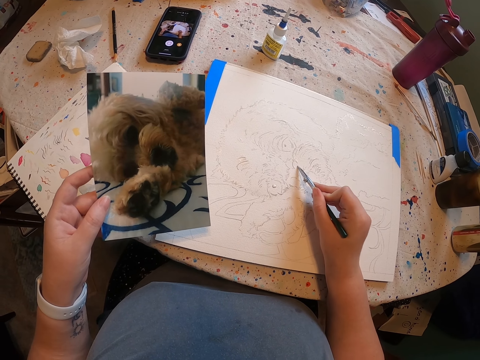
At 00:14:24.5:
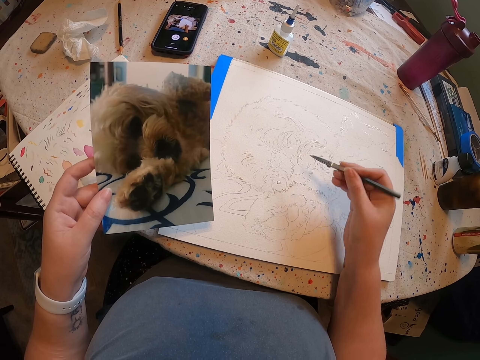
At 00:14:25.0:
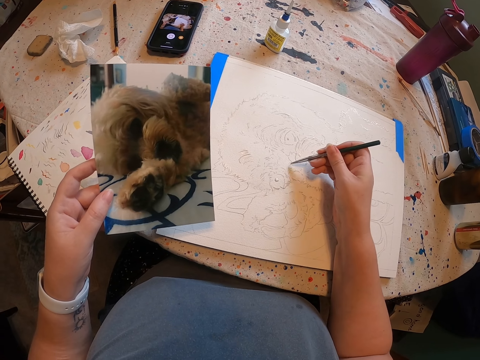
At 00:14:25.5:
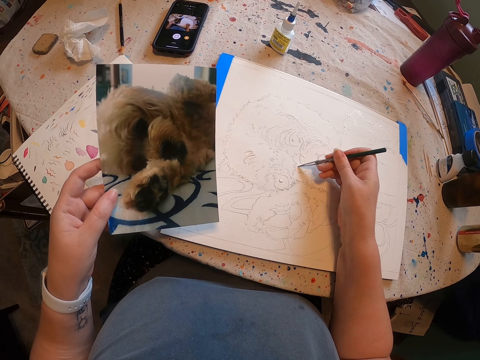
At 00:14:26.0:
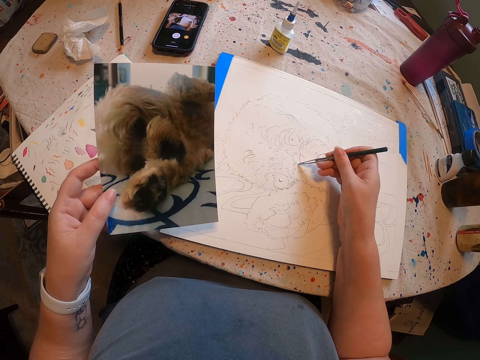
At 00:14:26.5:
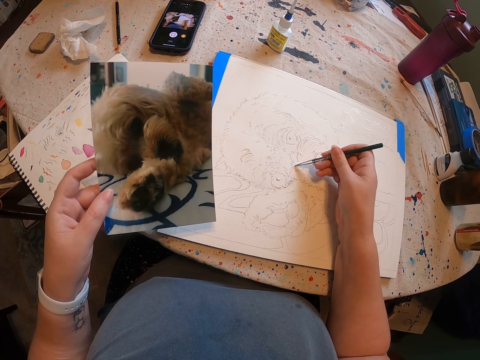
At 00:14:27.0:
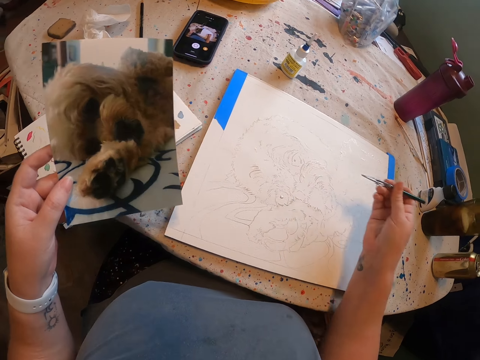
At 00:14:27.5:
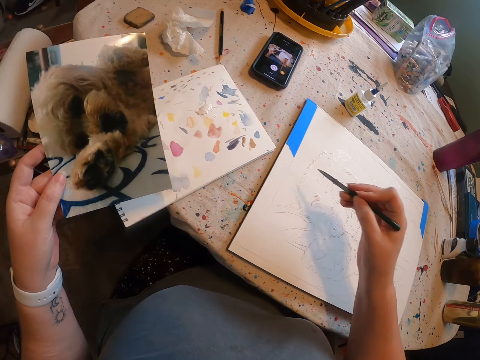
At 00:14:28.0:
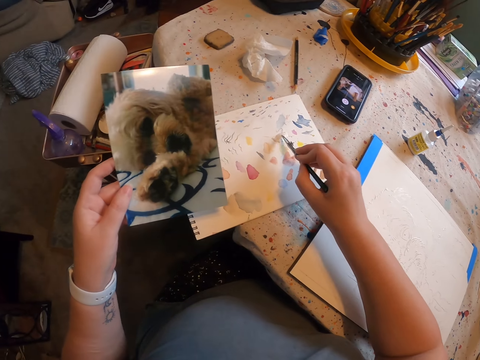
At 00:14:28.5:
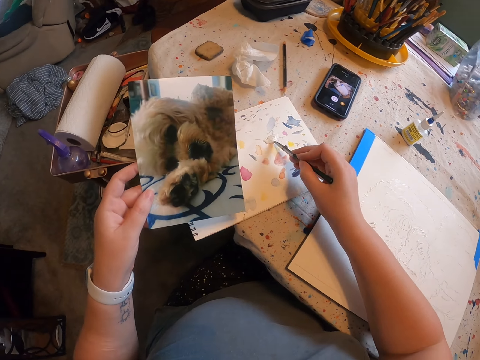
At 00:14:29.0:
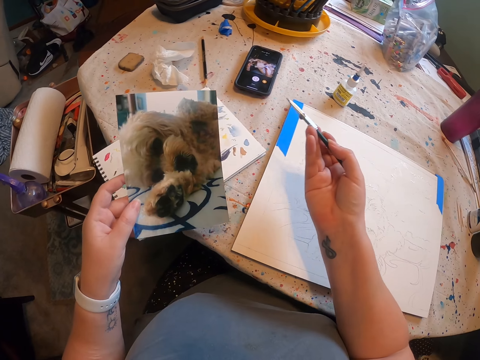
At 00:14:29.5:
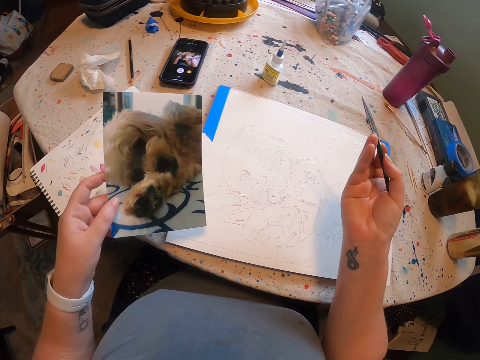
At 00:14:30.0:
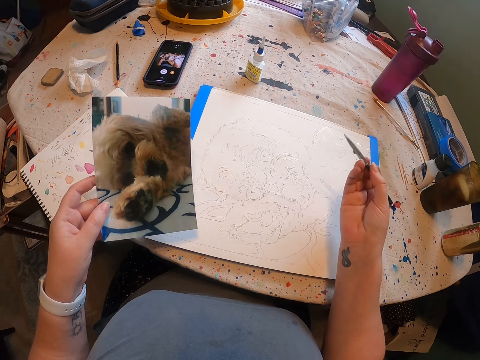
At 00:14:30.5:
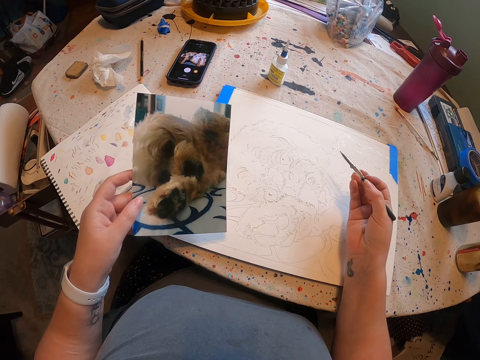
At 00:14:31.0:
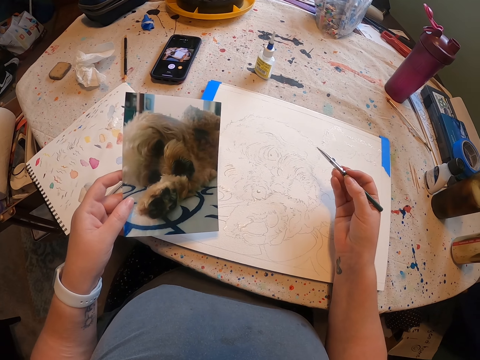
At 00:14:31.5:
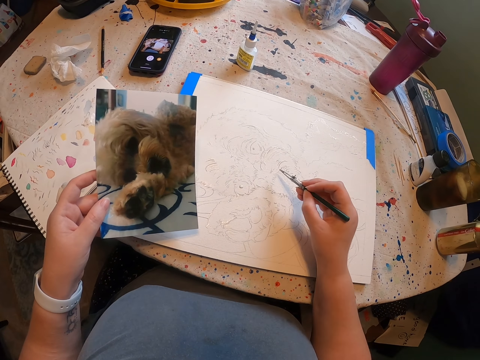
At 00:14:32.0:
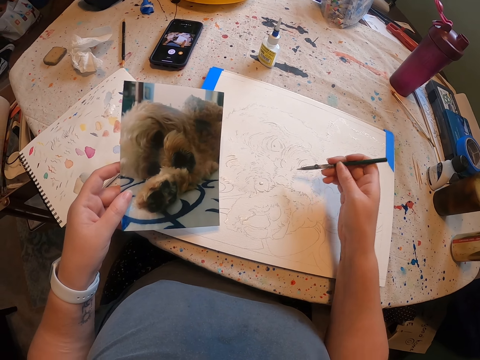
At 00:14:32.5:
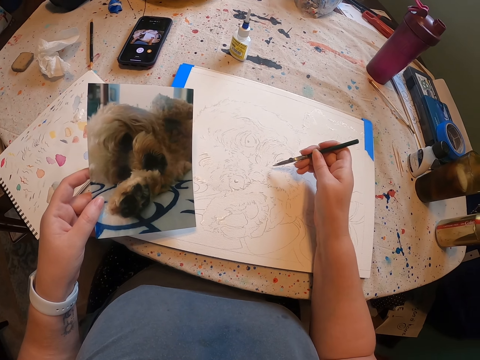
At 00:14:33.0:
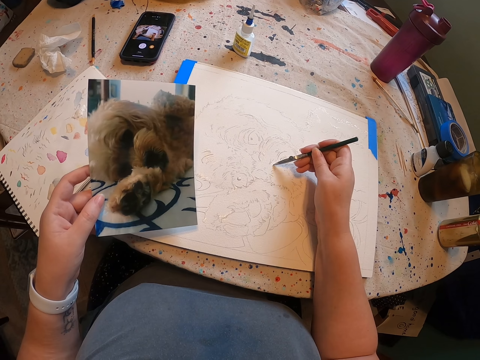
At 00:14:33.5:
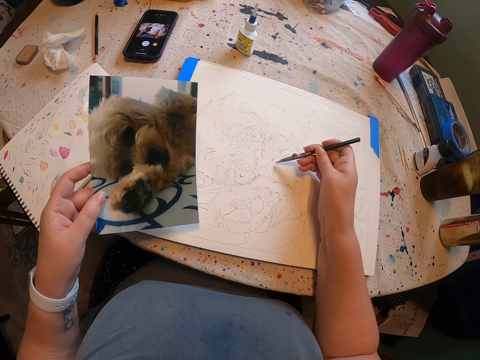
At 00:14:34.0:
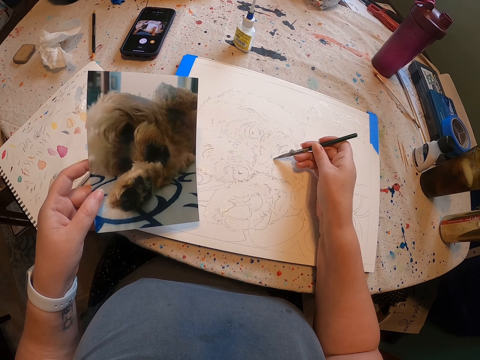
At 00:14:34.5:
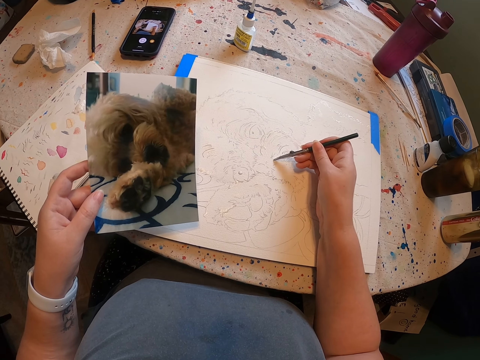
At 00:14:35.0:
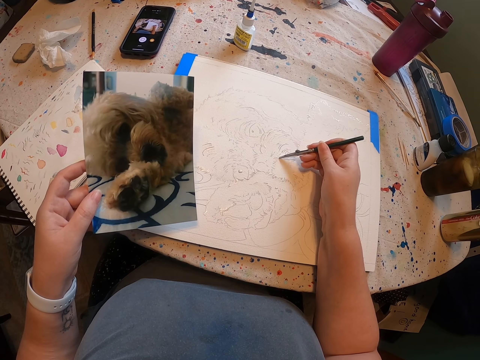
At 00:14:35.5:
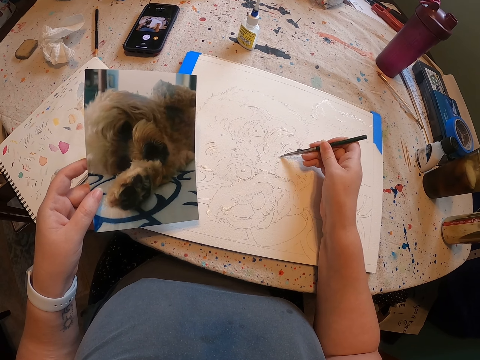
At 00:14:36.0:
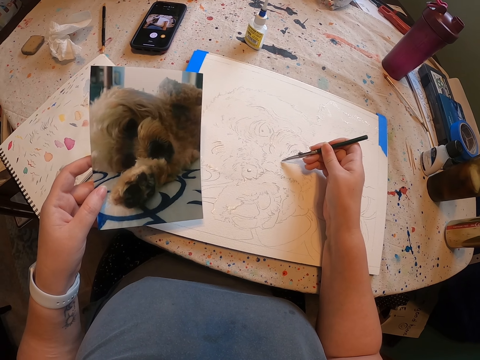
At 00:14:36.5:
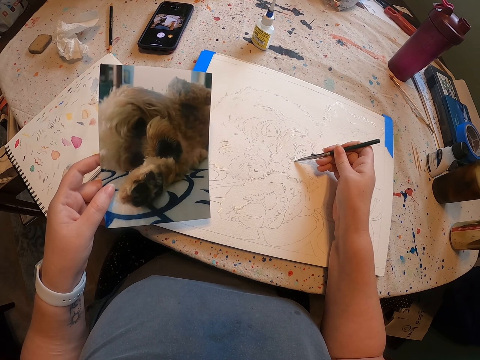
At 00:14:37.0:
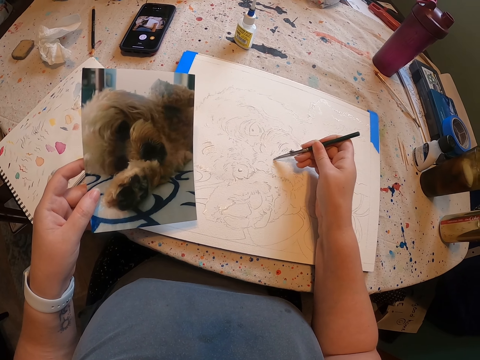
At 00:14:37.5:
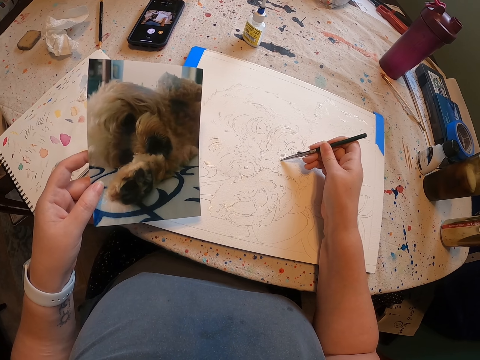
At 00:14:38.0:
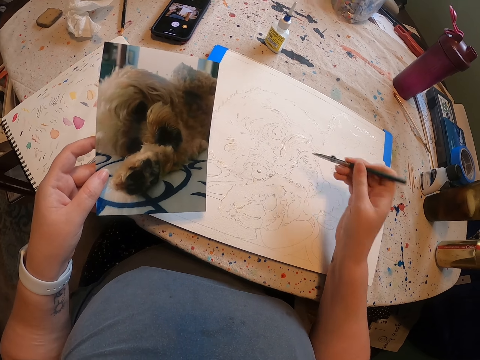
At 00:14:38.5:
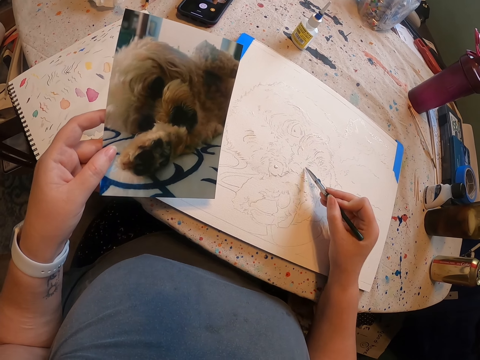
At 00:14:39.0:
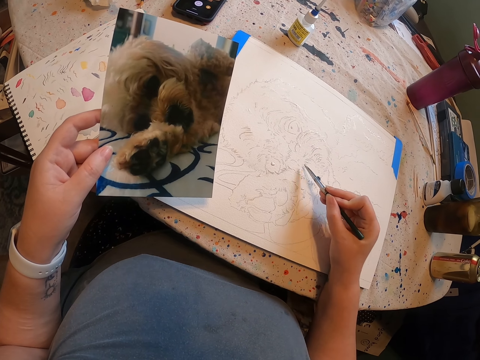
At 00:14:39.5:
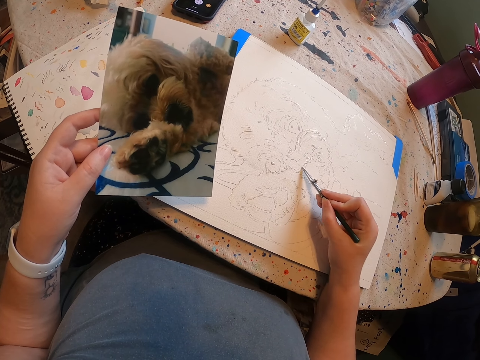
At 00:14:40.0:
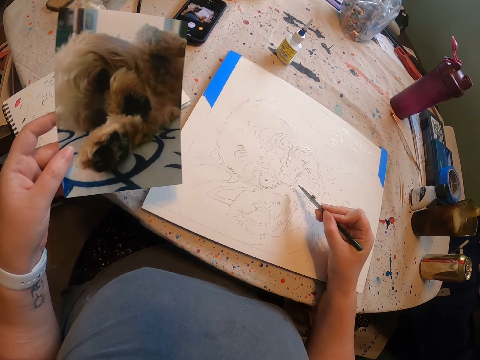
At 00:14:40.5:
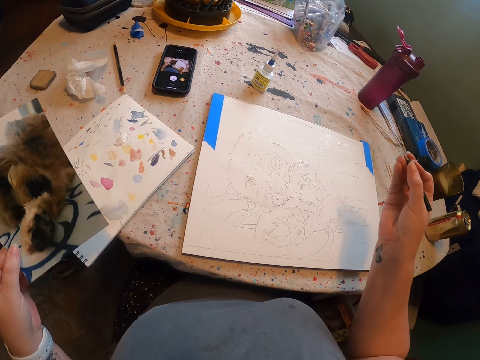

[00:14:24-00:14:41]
The camera wearer turns to the side. They dip a paint drawing brush in the paint on the paint plate. They rub the brush on the paint. They remove the paint drawing brush from the paint plate. They turn to the side. They paint the sketch with the brush on the paper. They hold a picture. They paint a drawing on the paper. They turn to the side. They hold the drawing brush. They paint a drawing on the paper.

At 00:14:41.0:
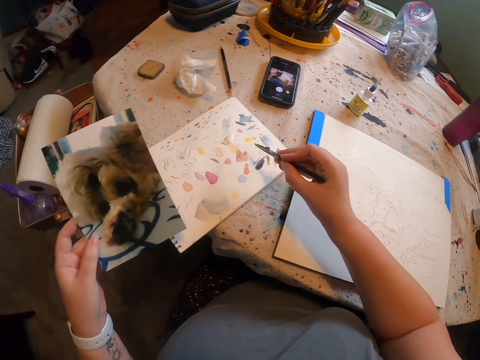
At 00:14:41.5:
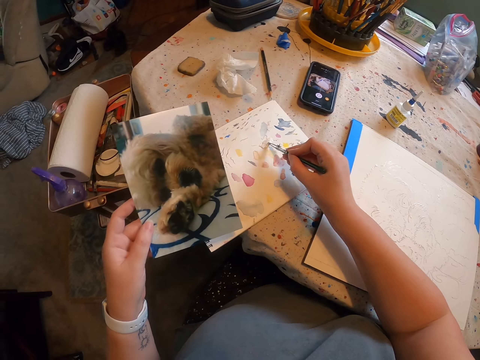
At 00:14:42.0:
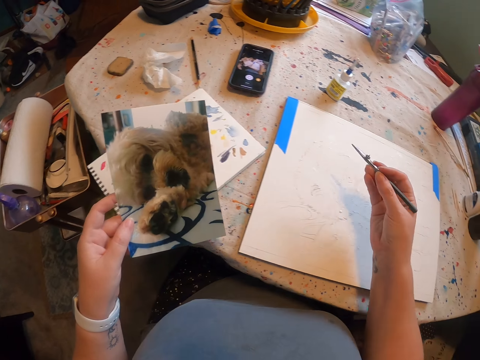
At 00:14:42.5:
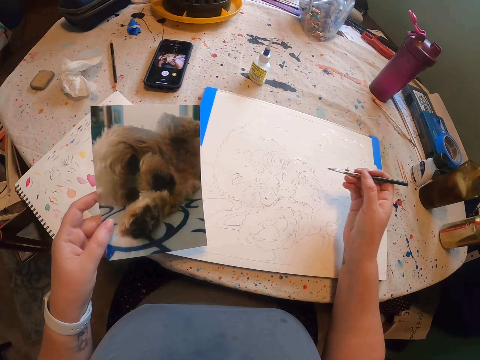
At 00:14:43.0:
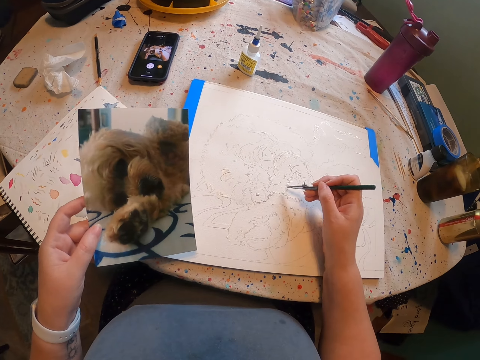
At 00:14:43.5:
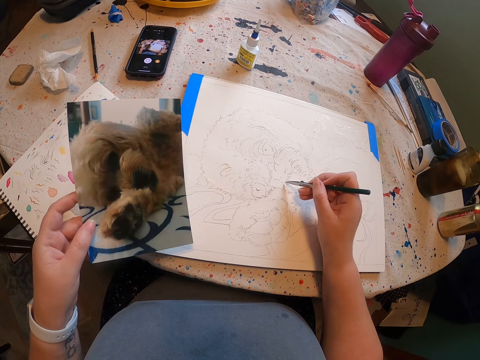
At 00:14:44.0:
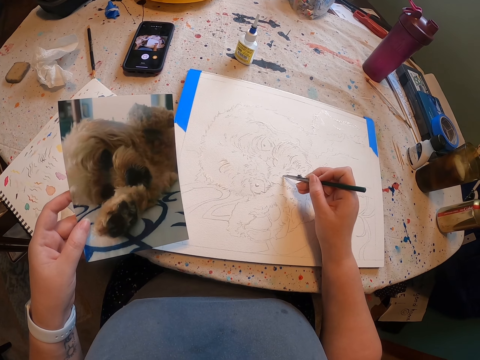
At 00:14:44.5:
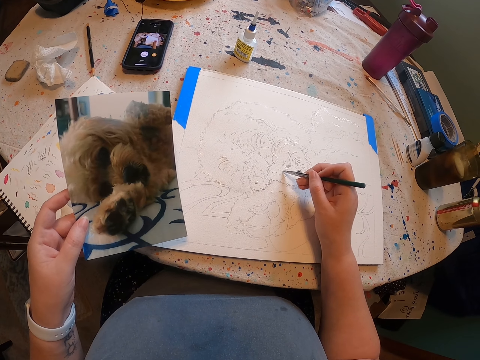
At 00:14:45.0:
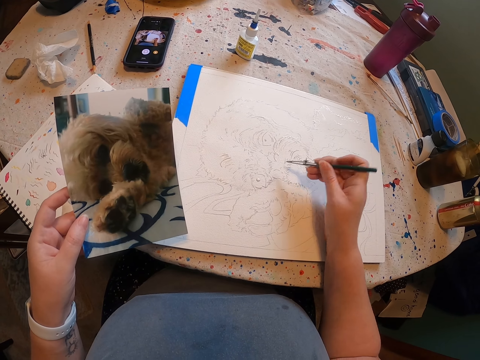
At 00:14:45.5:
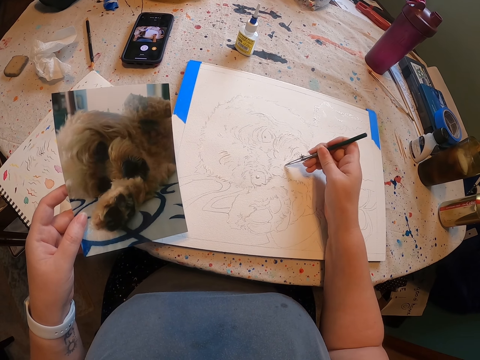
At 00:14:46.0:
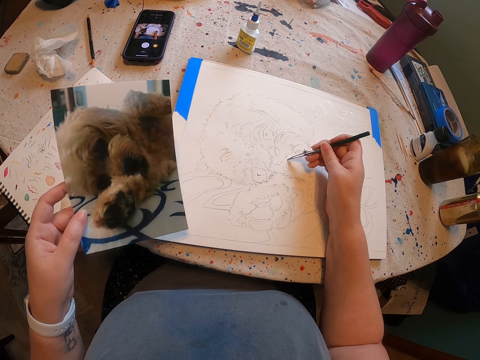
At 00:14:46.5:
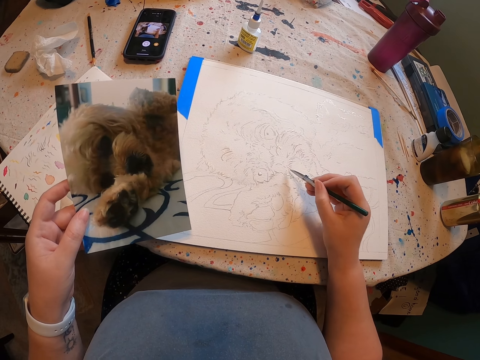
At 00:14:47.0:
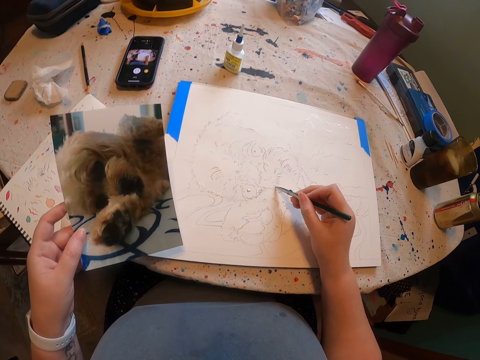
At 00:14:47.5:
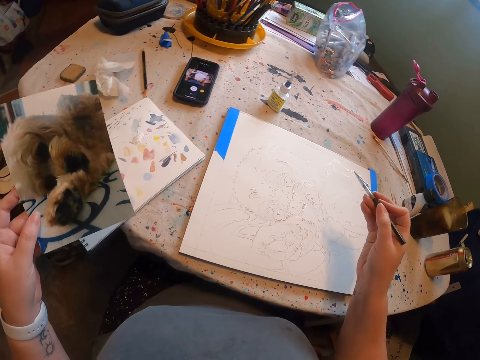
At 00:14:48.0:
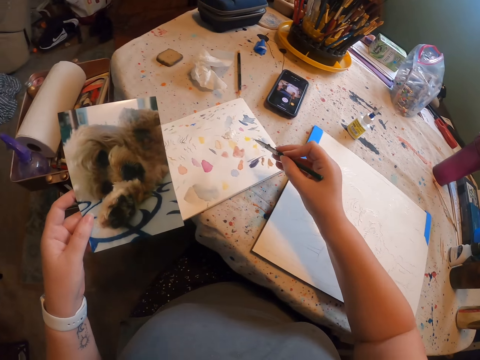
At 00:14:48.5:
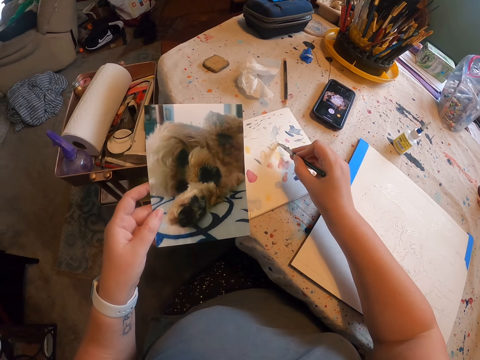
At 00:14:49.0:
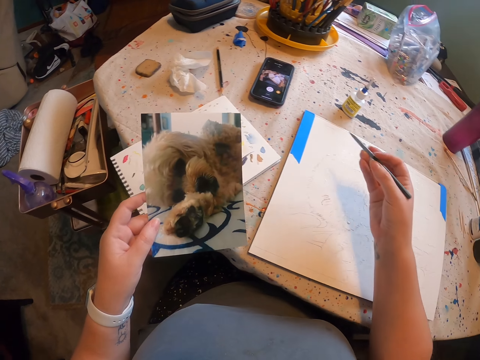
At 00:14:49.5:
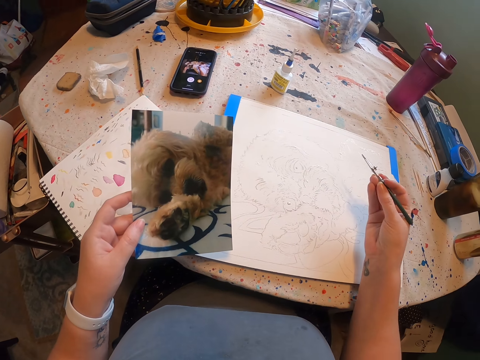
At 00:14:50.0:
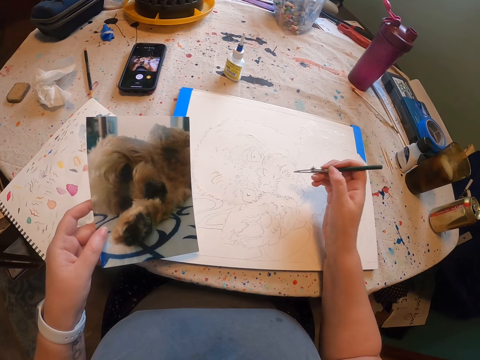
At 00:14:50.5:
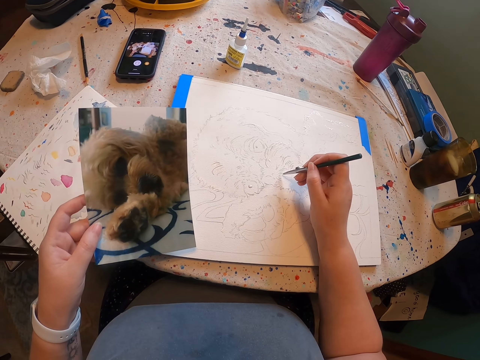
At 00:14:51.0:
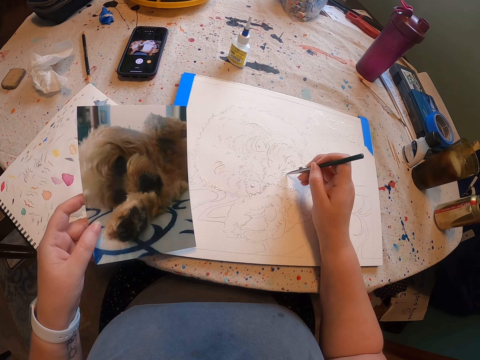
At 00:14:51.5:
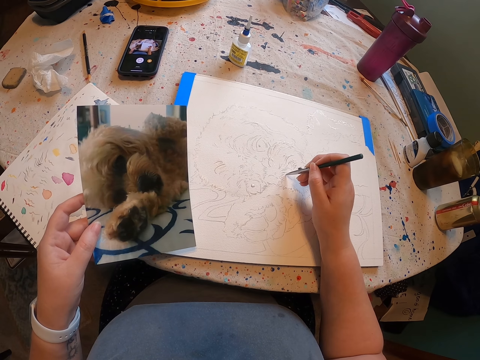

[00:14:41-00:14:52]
The camera wearer turns around. They dip a paint drawing brush in the paint on the paint plate. They rub the brush on the paint. They remove the paint drawing brush from the paint plate. They turn to the side. They paint the sketch with the brush. They hold a picture. They hold the drawing brush. They turn to the side. They rub the brush on the paint. They remove the paint drawing brush from the paint plate. They dip the paint drawing brush in the paint on the paint plate. They turn to the side. They paint a drawing on the paper.
